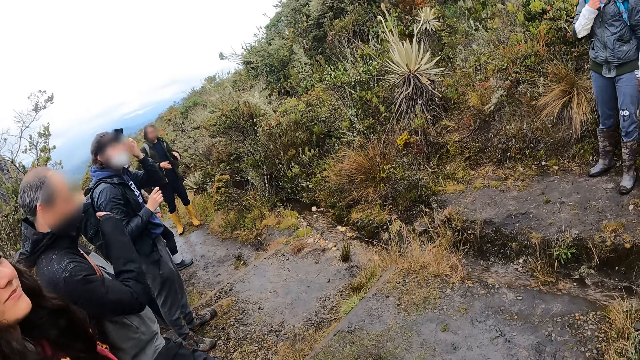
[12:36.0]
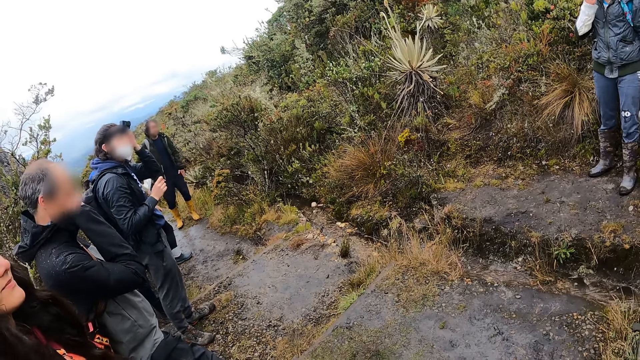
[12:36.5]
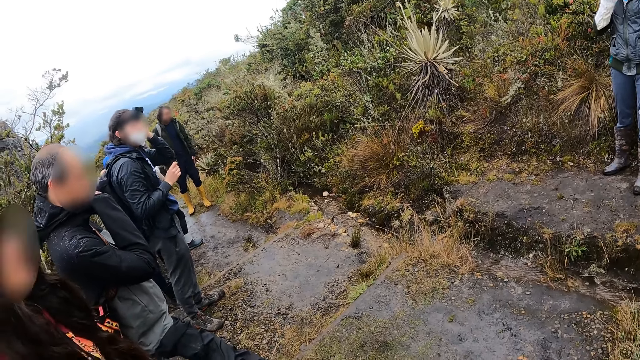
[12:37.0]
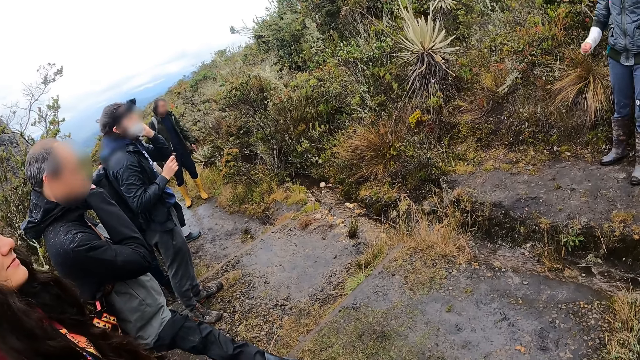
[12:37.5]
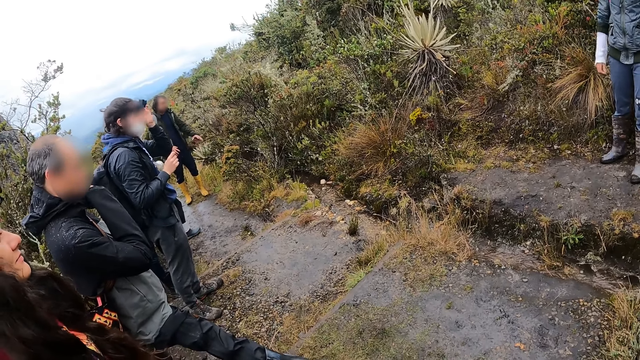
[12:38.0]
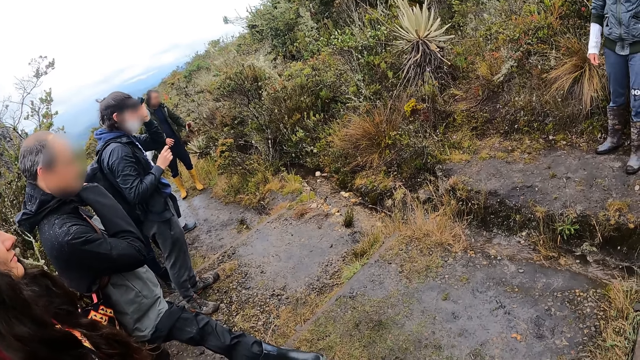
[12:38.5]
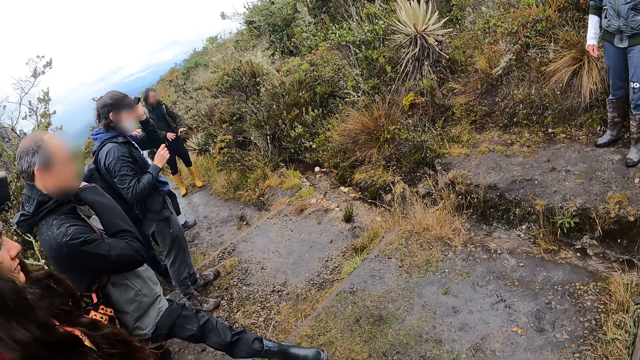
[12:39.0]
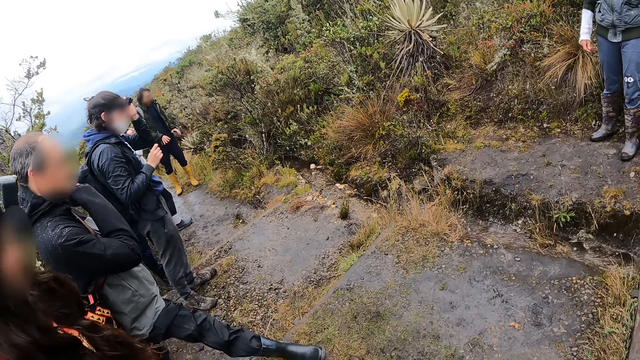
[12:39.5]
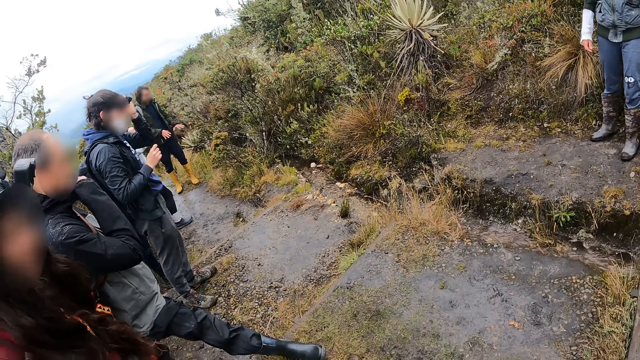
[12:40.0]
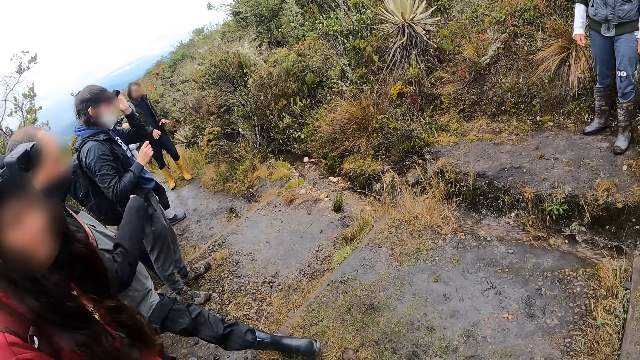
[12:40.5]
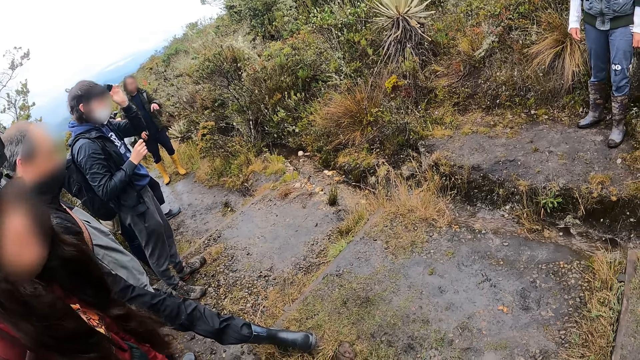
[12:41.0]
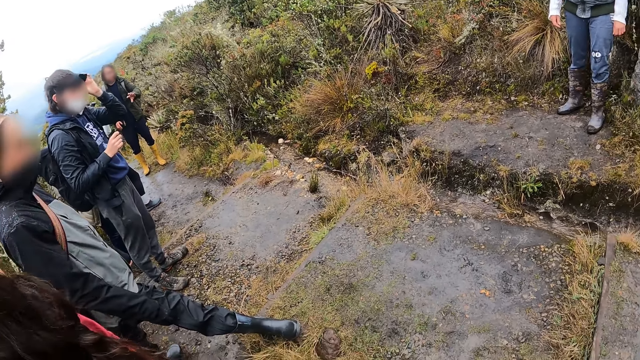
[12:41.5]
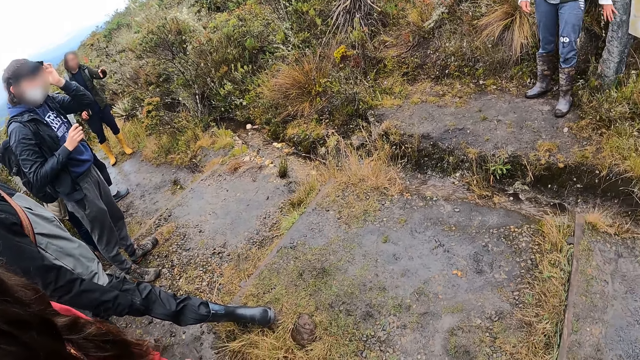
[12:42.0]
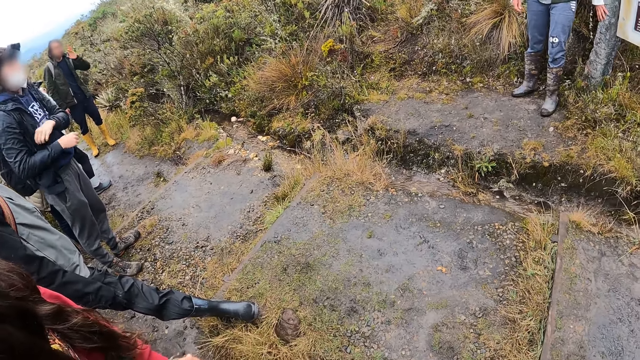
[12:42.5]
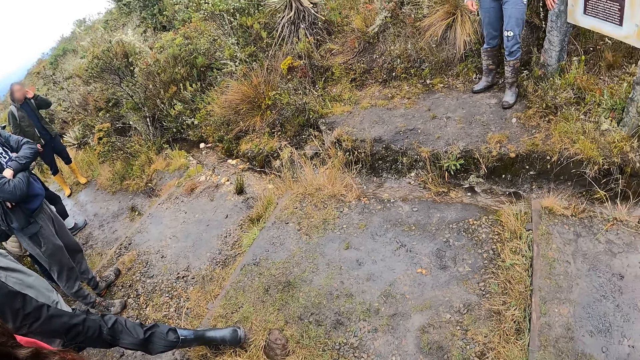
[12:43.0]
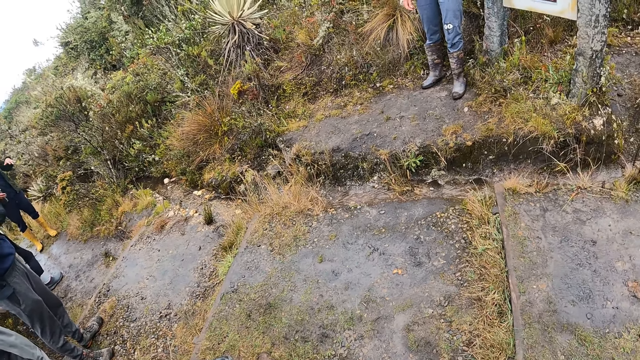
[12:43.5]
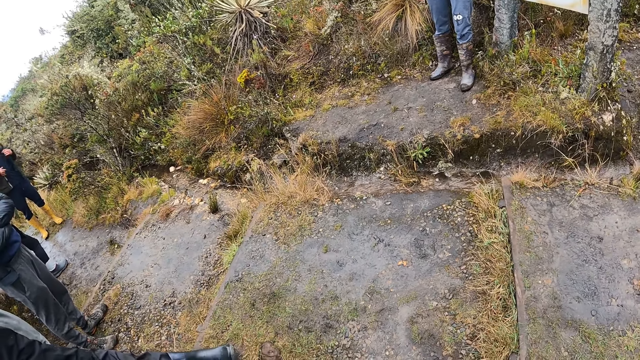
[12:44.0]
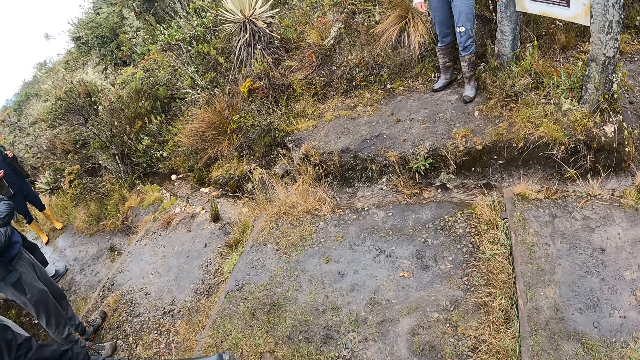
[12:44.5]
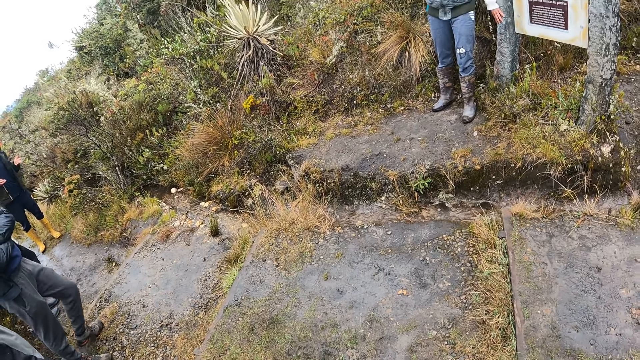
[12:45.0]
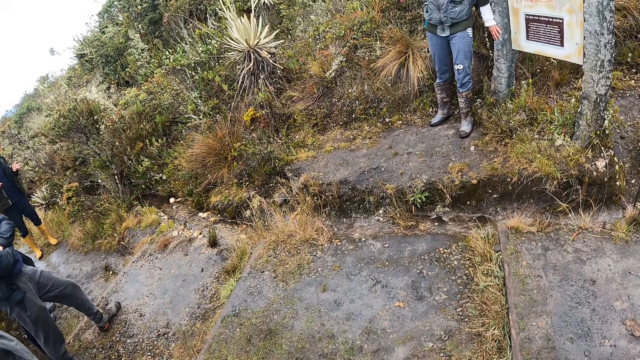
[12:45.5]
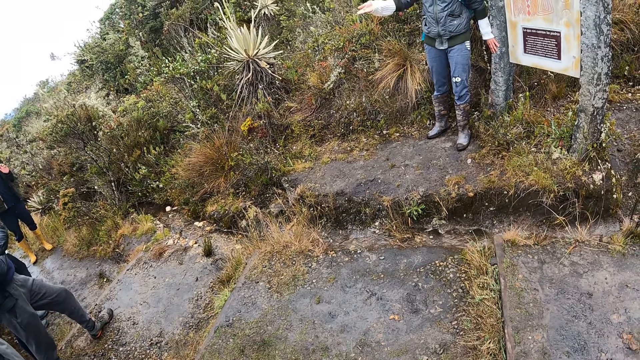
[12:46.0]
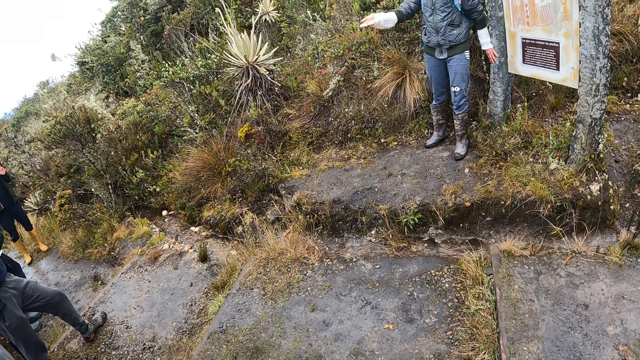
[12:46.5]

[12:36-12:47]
The man touches his face with his right hand. The camera wearer turns towards the woman.

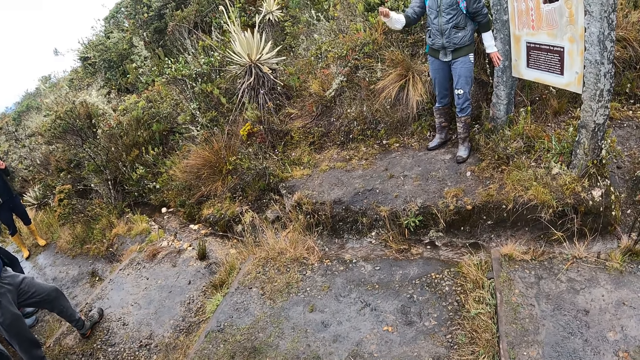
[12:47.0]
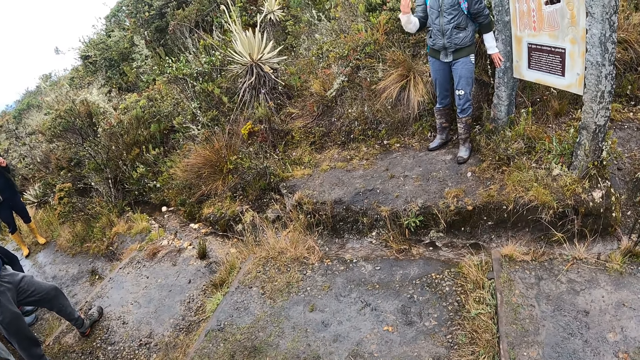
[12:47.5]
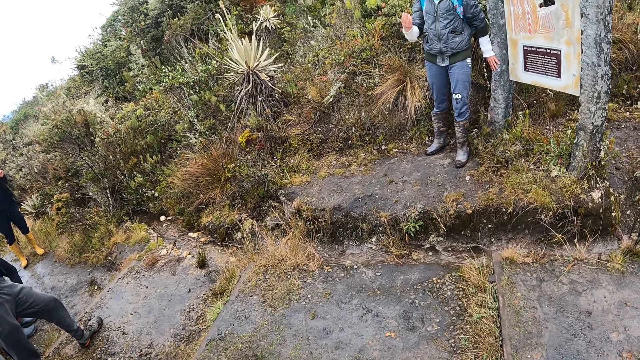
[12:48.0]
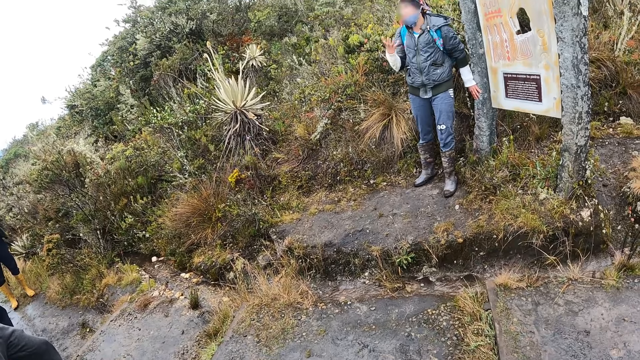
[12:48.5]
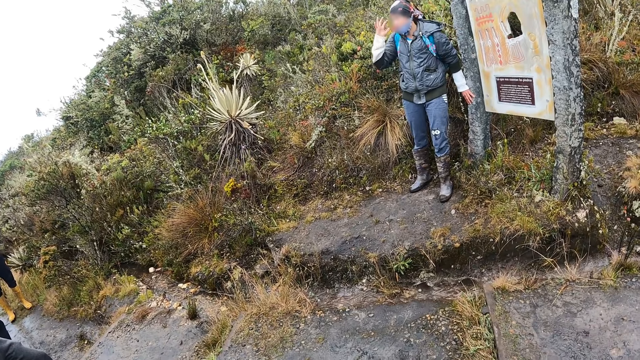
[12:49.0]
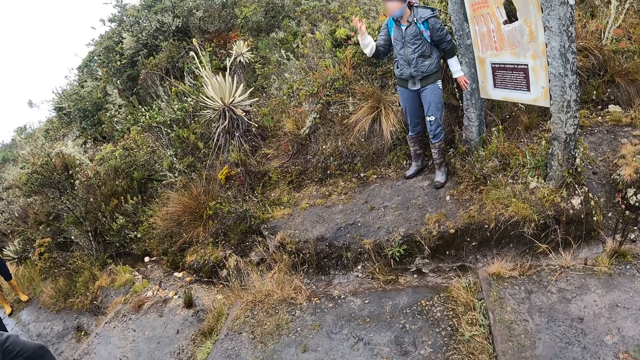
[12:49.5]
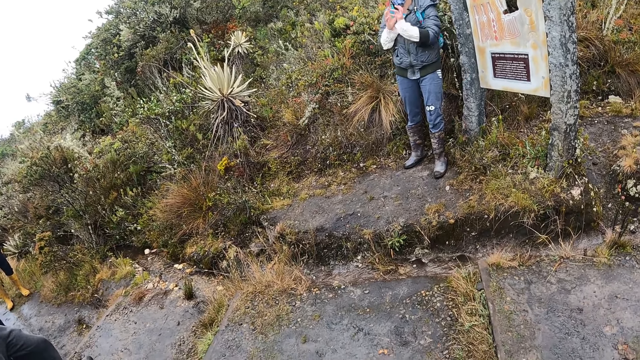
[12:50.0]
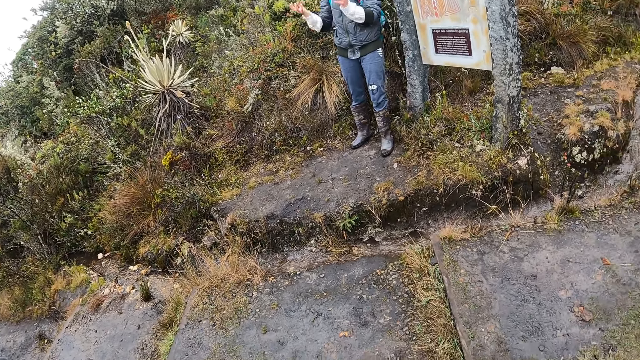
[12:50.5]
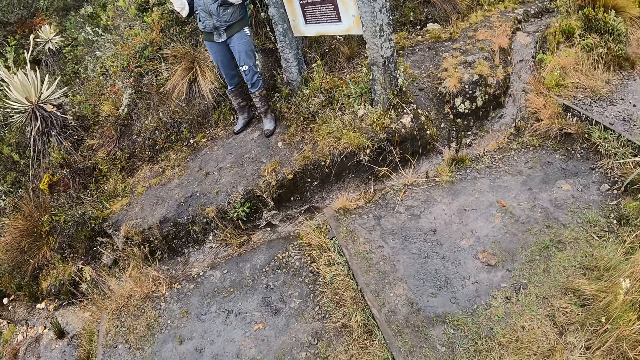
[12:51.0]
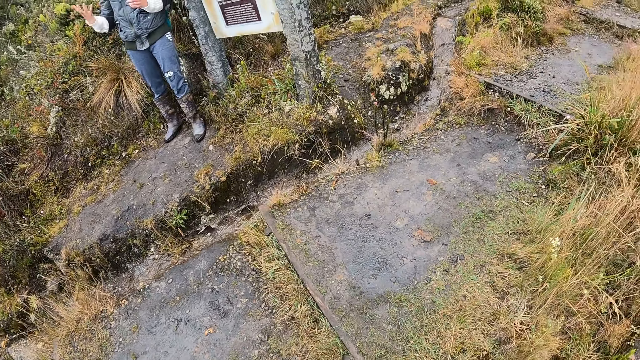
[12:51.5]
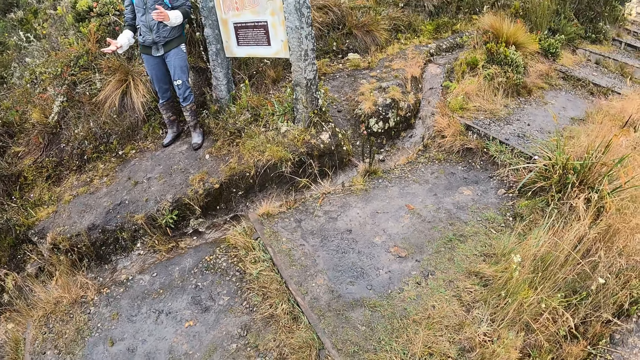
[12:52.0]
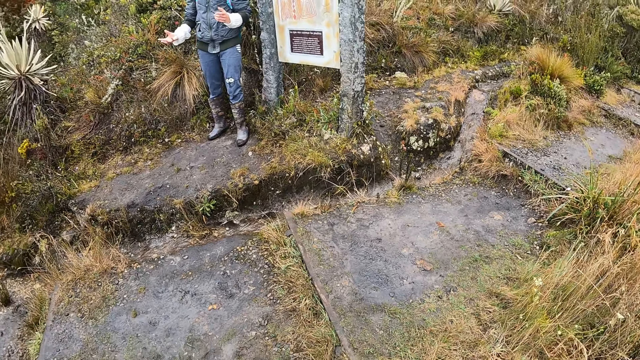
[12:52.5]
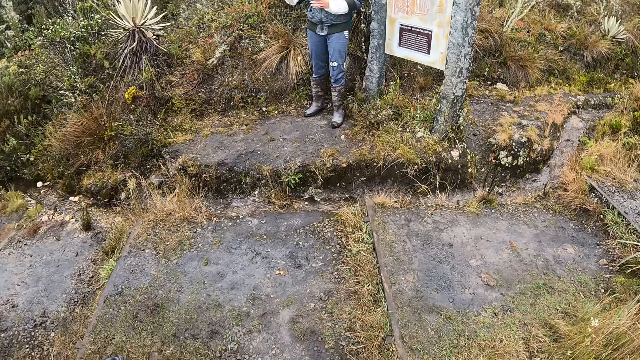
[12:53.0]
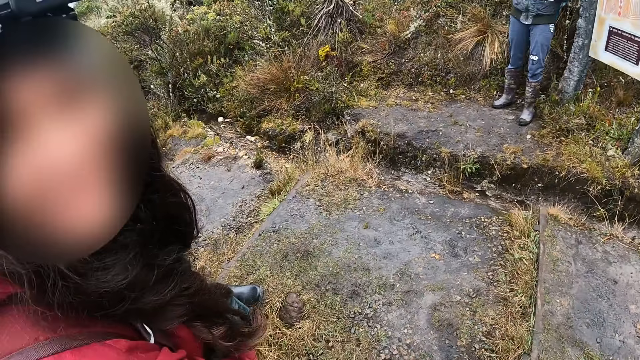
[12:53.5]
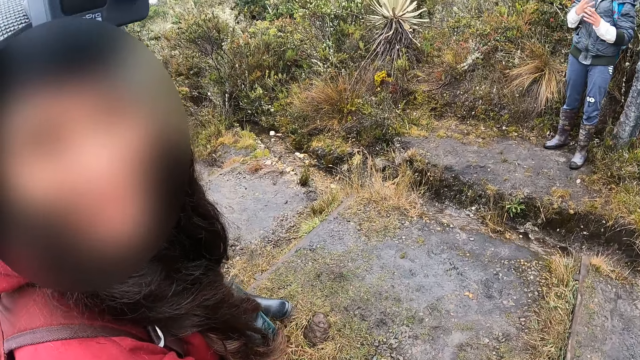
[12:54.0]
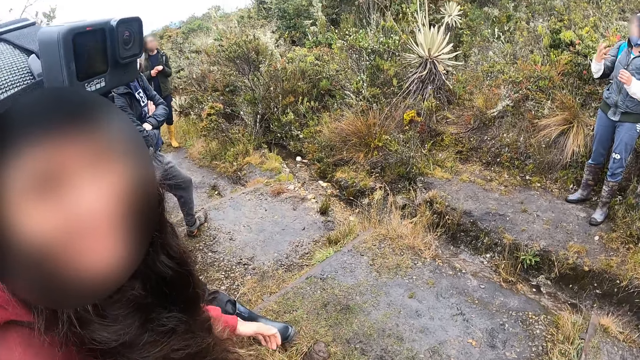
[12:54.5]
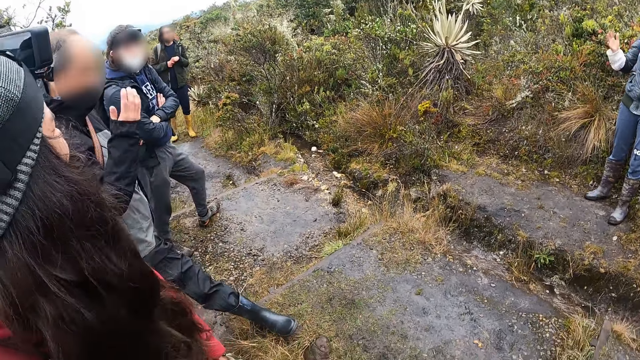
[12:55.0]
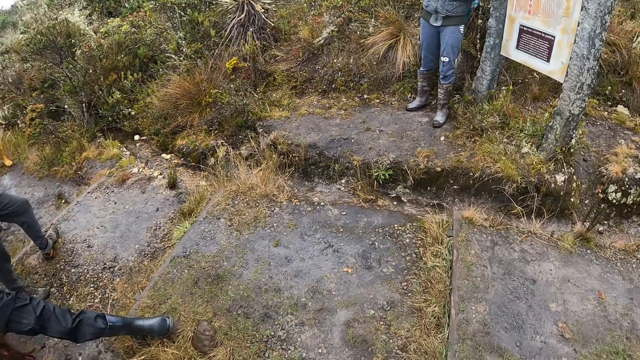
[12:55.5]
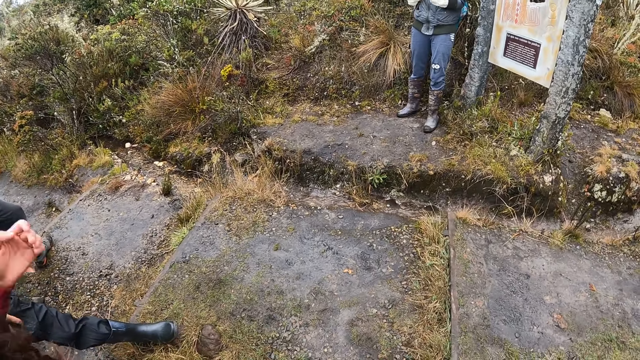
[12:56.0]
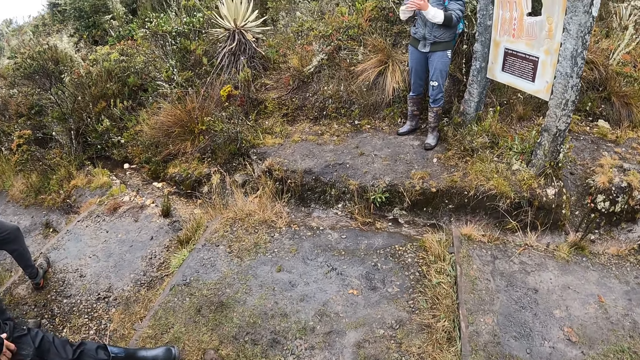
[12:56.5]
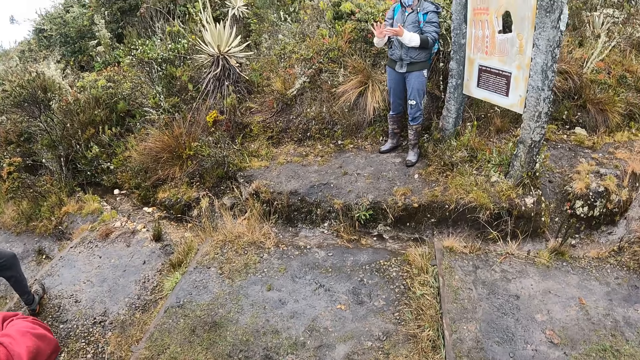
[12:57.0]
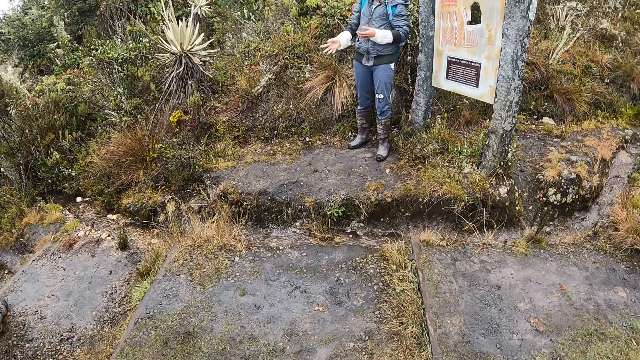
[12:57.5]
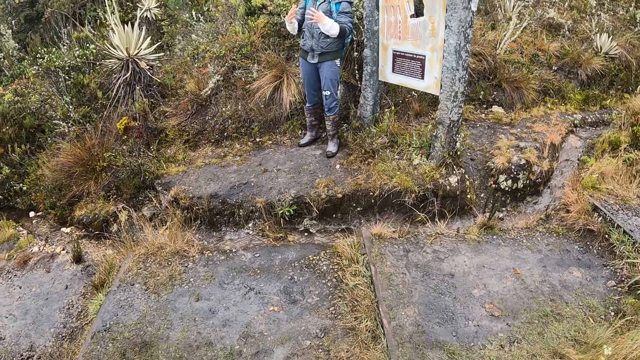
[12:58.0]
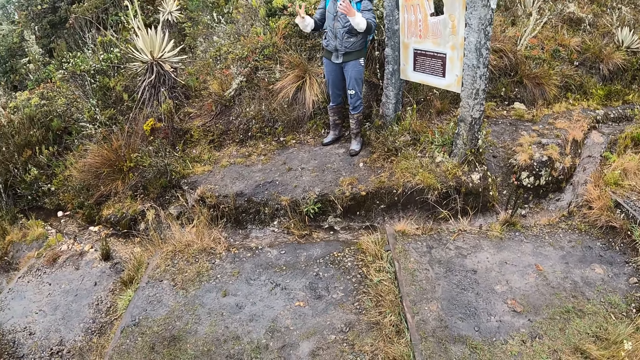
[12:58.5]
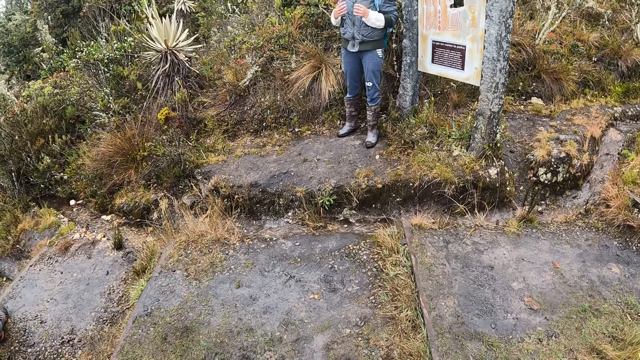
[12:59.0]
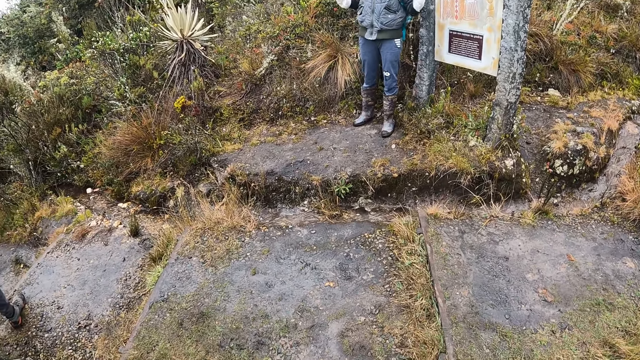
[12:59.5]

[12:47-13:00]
The woman demonstrates to a group of people with her right hand. The camera wearer listens to a man. The woman removes her left hand from the sign board. The woman demonstrates to the group of people with both hands. The camera wearer turns towards another woman. They talk to the other woman. Another man removes his right hand from his face. The camera wearer turns towards the first woman. The first woman demonstrates to the group of people with both hands. The camera wearer listens to the first man.
